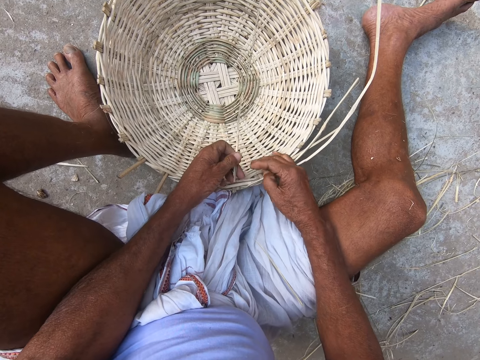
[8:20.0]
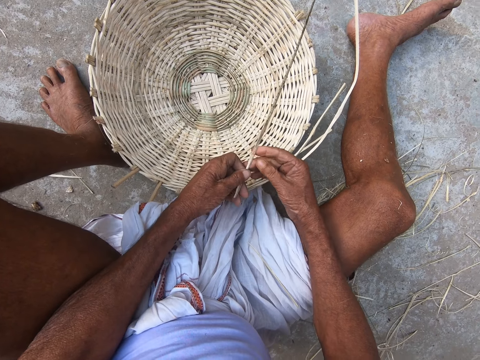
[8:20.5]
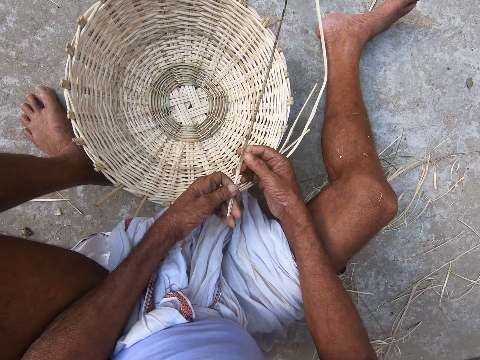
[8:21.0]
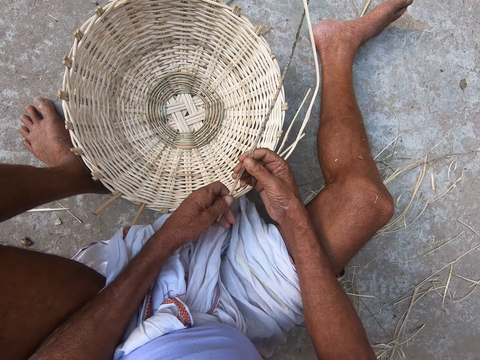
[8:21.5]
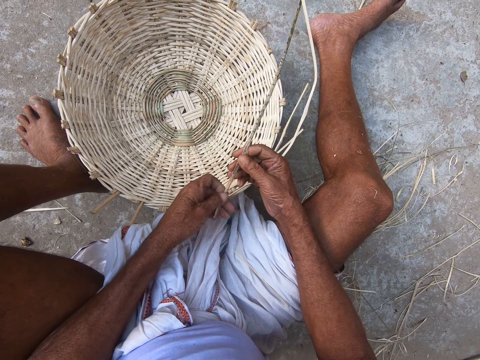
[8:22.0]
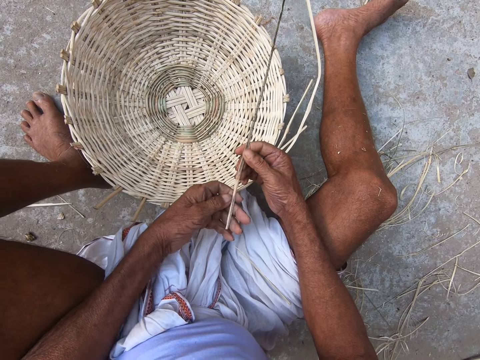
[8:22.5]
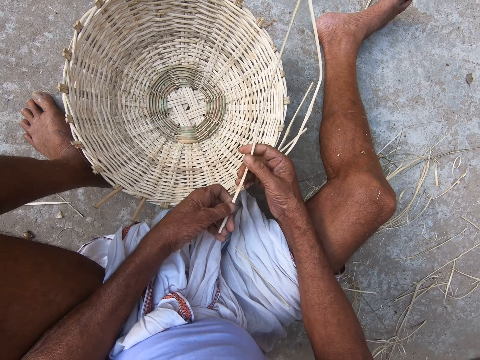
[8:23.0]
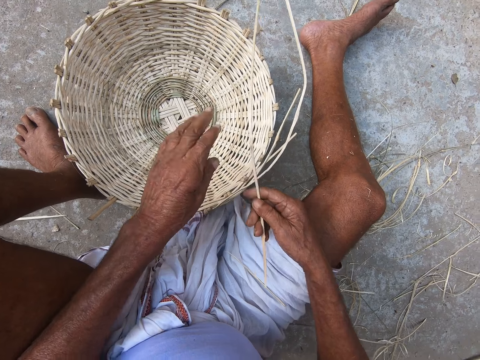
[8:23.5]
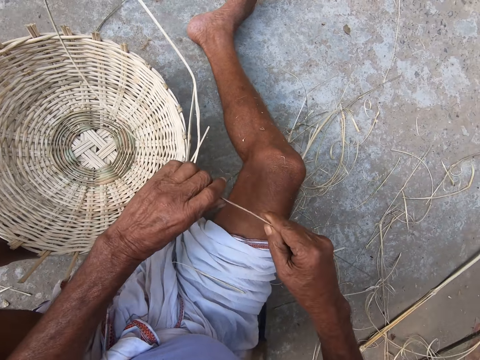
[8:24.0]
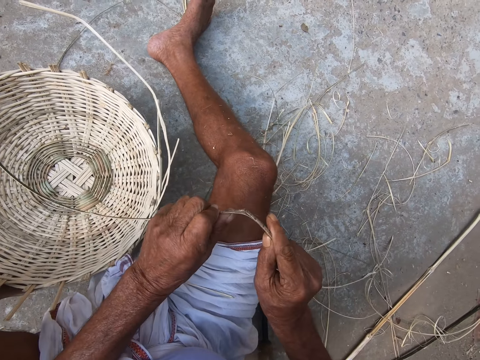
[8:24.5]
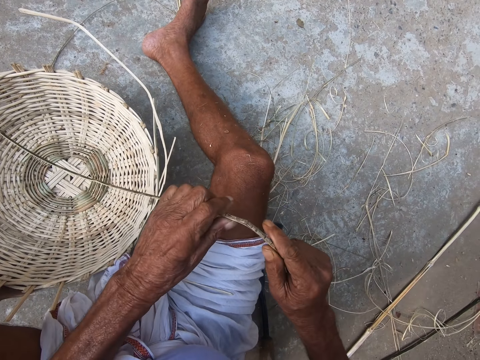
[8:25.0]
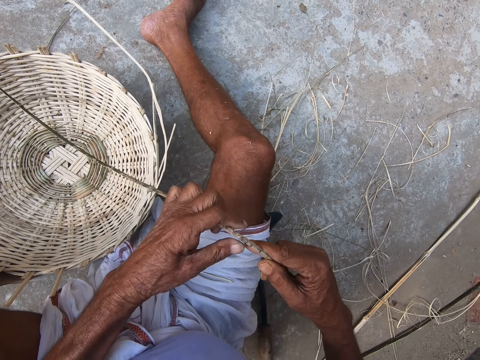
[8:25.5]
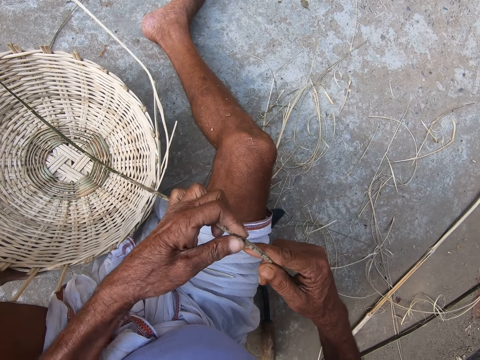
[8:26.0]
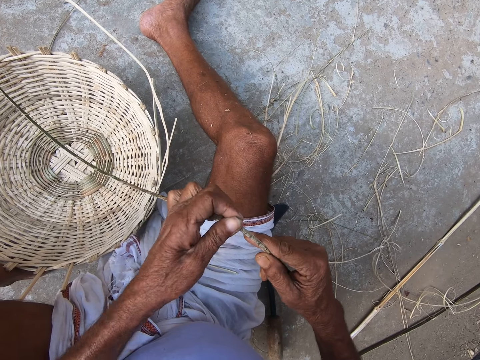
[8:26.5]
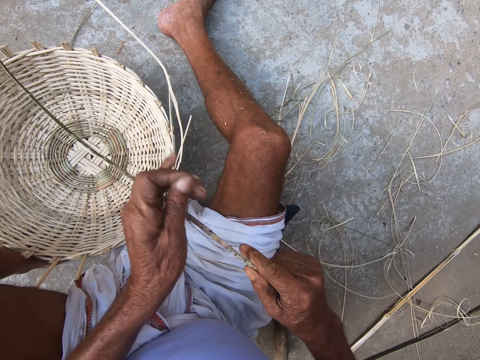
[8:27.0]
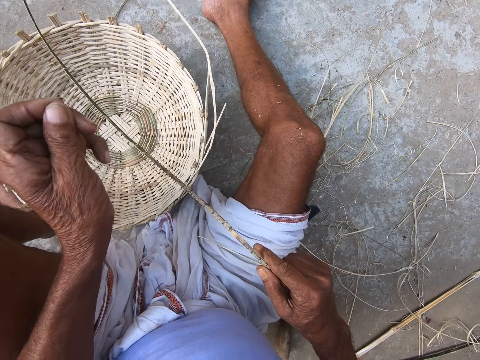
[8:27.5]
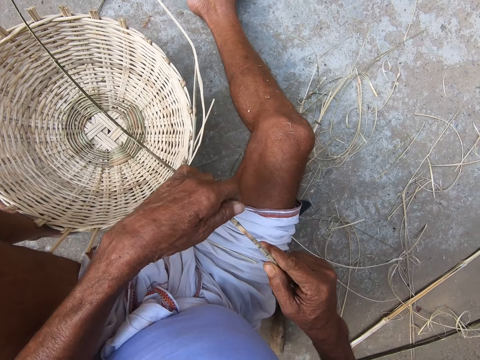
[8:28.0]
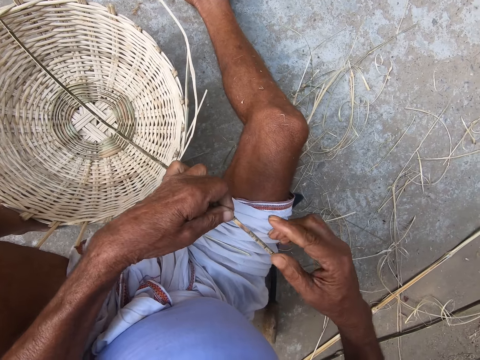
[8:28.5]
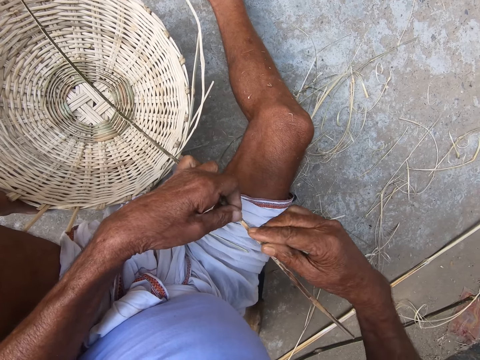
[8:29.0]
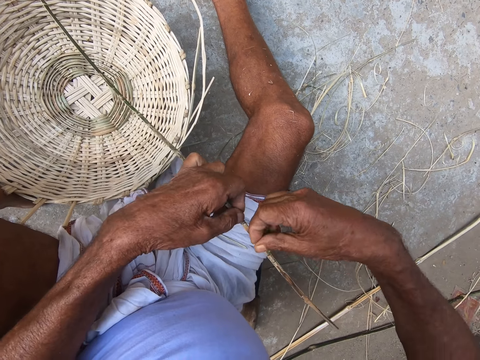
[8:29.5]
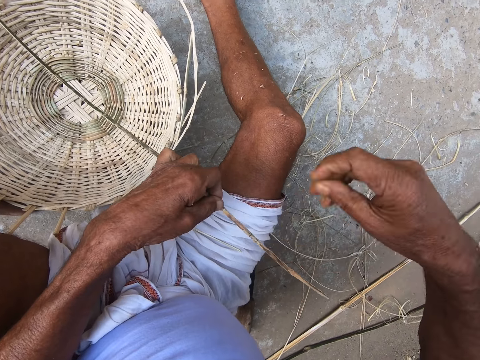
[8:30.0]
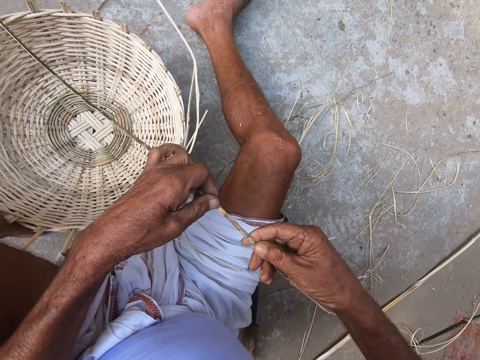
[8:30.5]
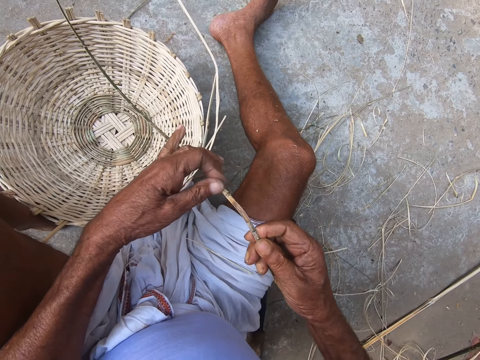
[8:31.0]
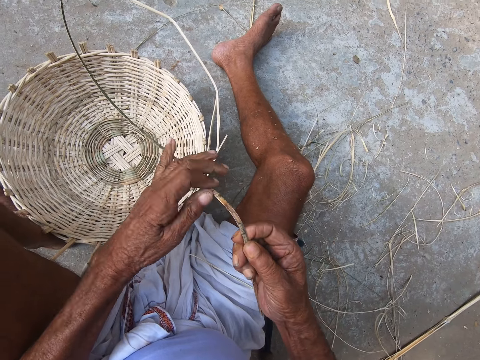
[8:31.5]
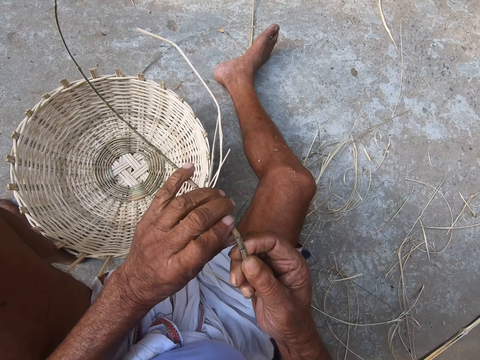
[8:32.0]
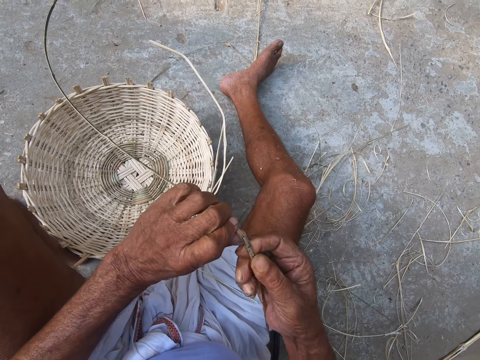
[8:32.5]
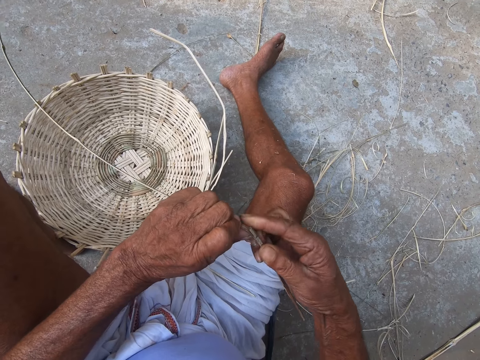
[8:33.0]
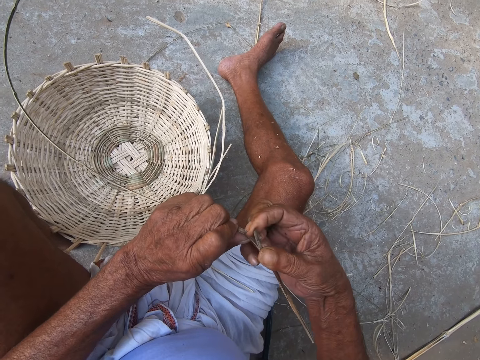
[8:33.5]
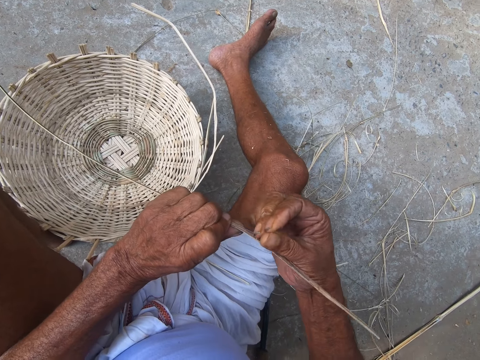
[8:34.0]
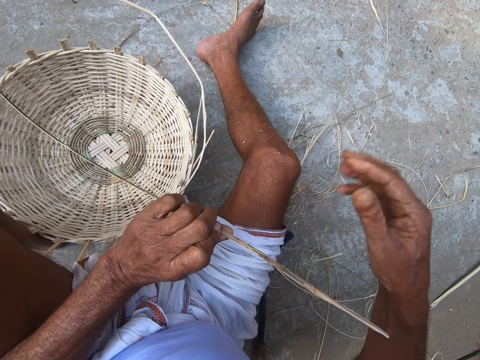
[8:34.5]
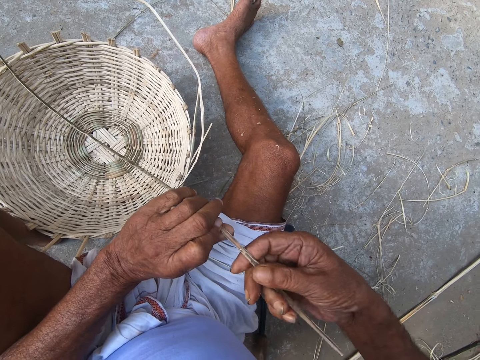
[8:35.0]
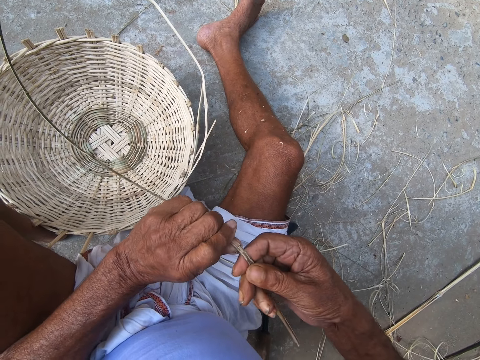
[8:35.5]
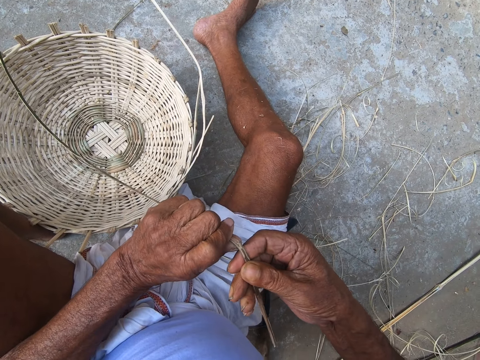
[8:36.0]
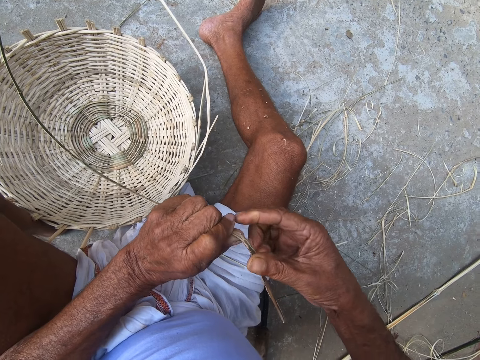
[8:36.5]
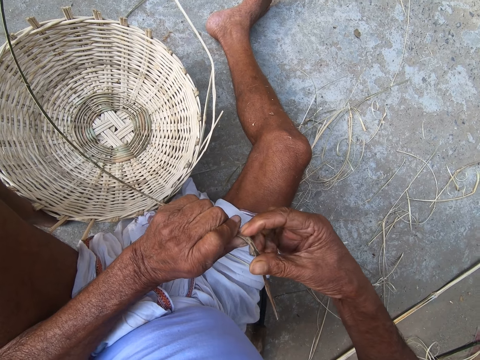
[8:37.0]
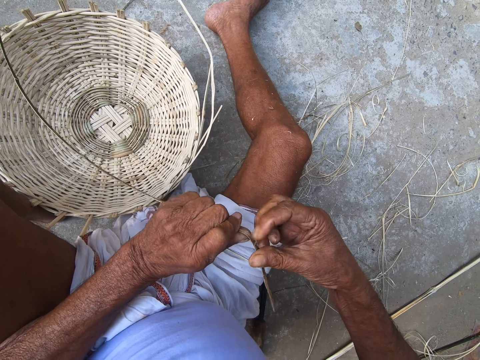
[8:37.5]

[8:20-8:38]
The camera wearer holds the sisal or bamboo stick. He breaks the bamboo stick in his hand. He removes the peel on the bamboo. He breaks the bamboo stick in his hand. He removes the dry part.

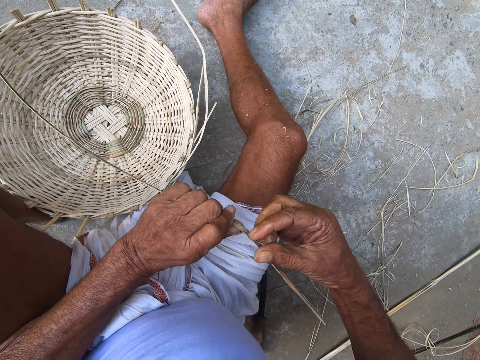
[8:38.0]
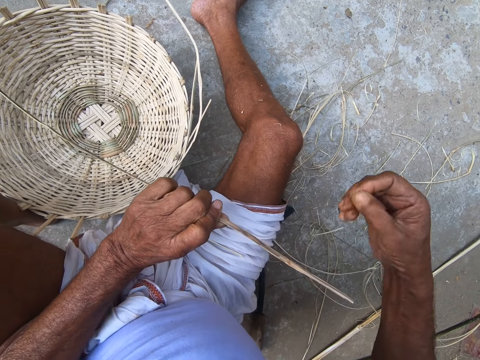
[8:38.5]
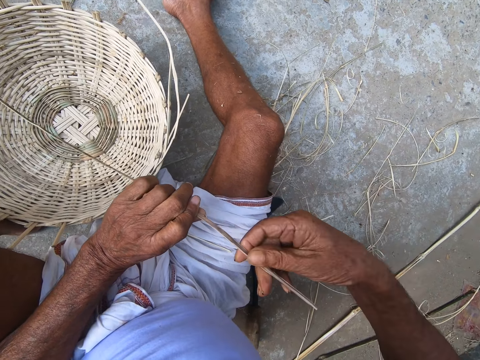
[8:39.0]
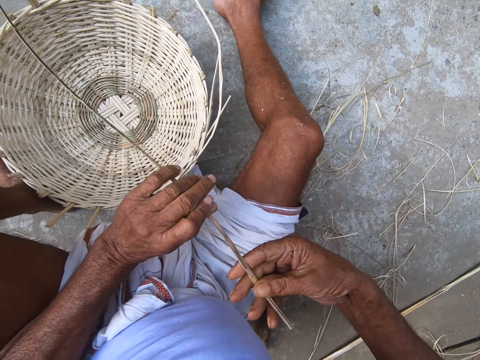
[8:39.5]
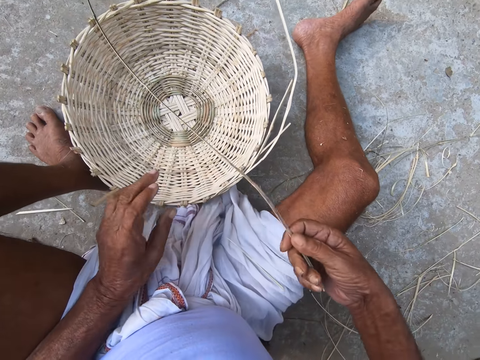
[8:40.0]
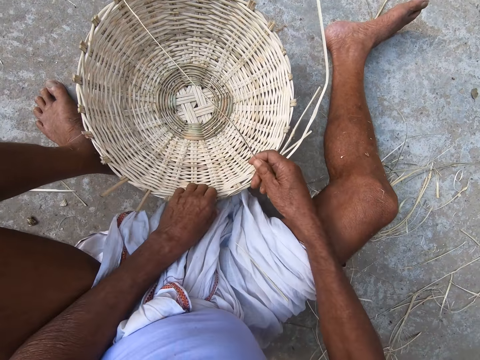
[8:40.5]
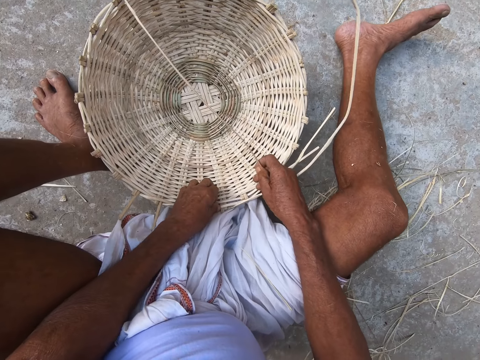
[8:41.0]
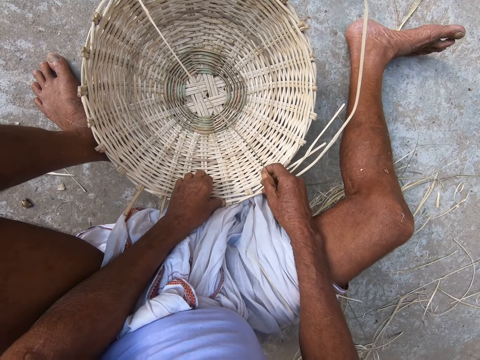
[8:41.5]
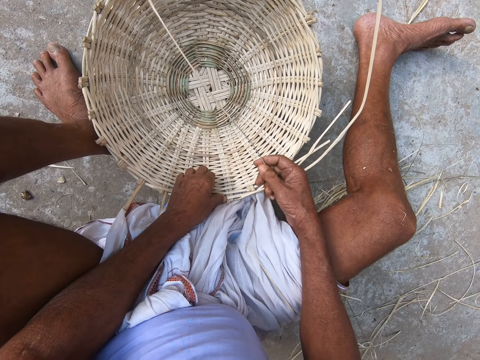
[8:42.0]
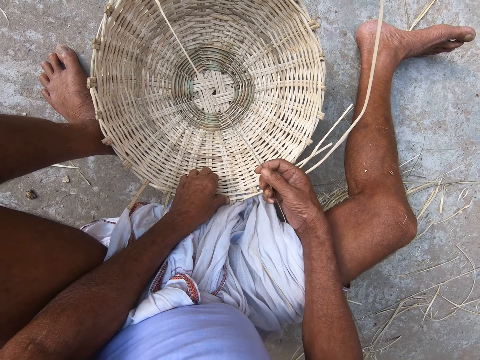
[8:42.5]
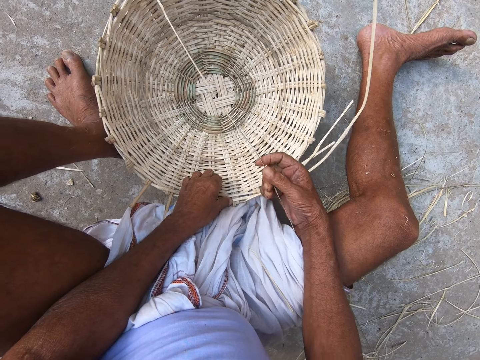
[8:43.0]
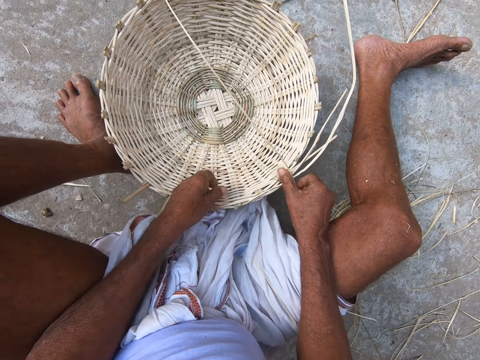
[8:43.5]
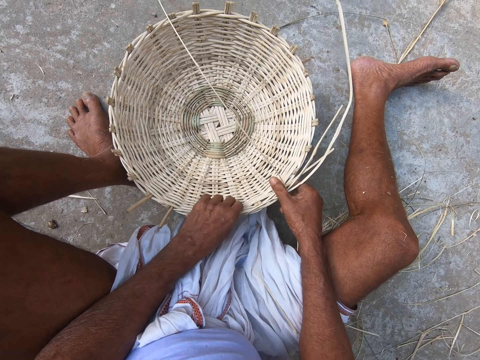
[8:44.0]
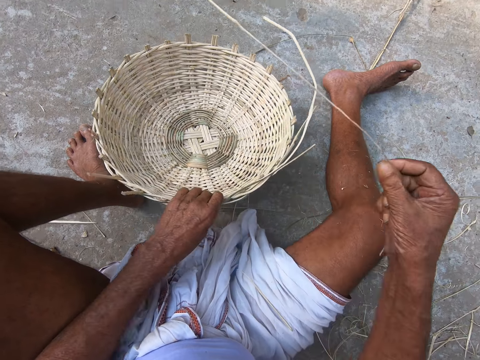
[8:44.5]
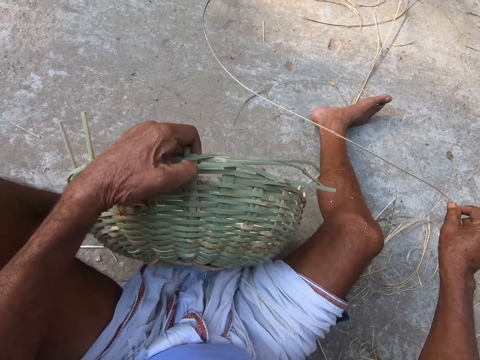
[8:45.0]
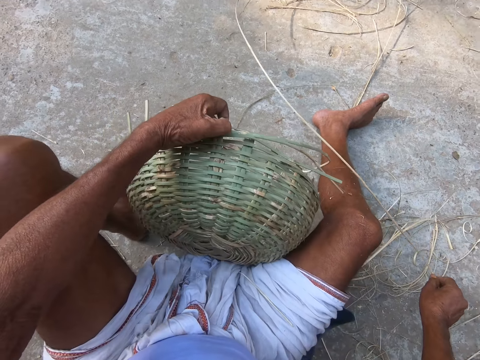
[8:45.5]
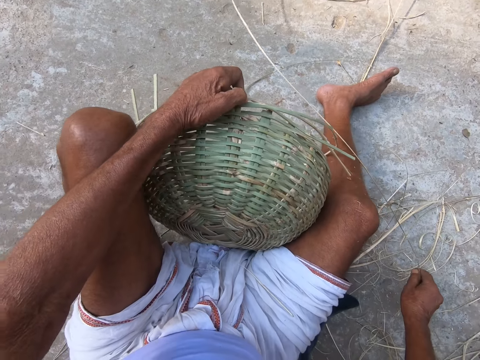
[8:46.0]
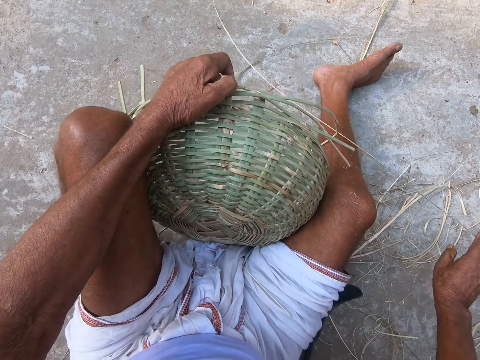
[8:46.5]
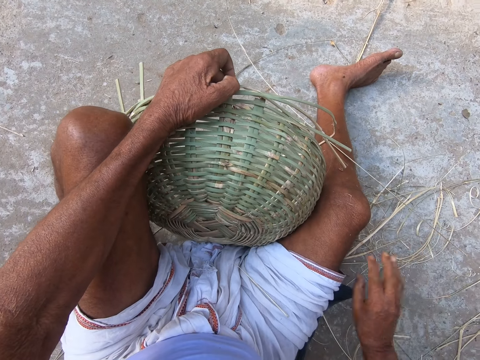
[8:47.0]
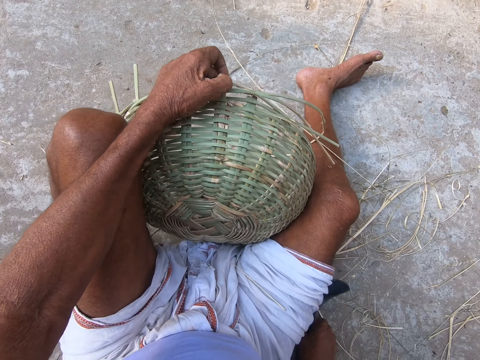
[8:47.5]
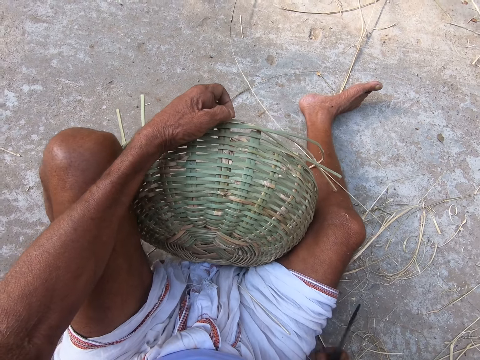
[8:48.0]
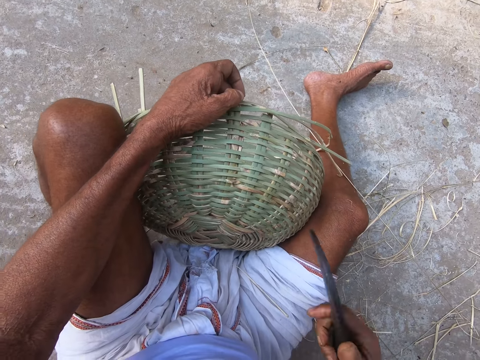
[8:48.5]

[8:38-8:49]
The camera wearer touches the basket. He drops the bamboo stick on the floor. He pulls the basket. He picks up the sickle on the floor with his right hand.
